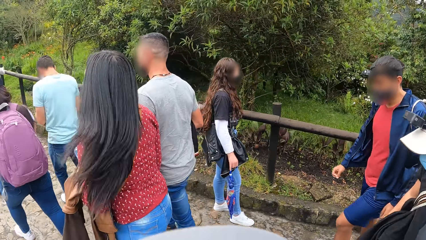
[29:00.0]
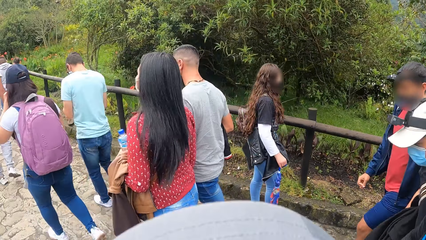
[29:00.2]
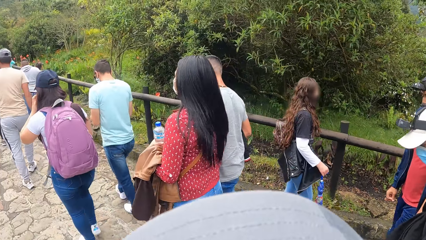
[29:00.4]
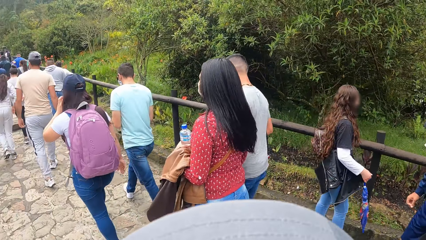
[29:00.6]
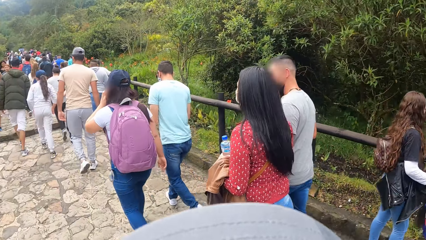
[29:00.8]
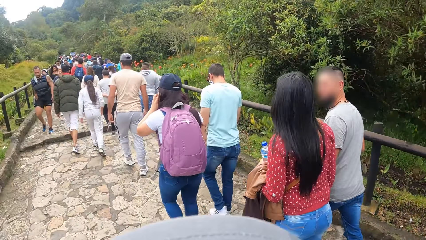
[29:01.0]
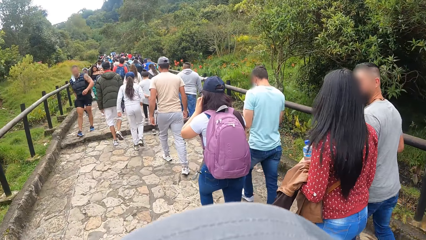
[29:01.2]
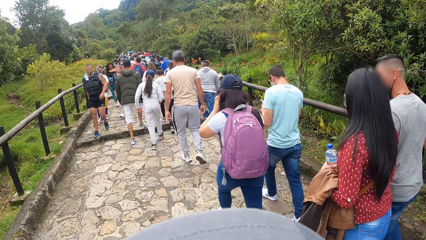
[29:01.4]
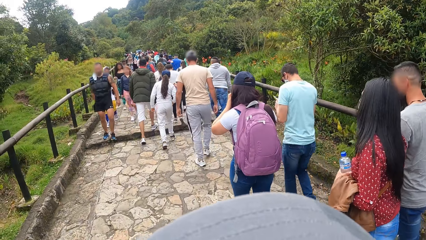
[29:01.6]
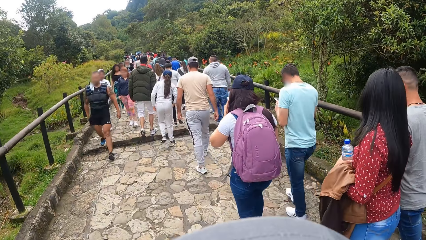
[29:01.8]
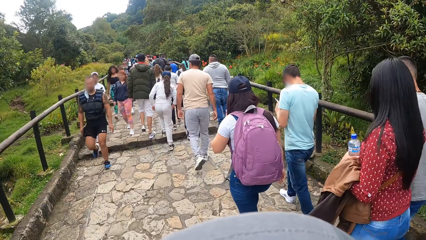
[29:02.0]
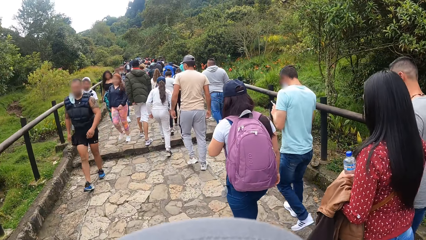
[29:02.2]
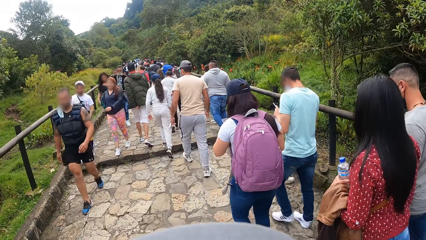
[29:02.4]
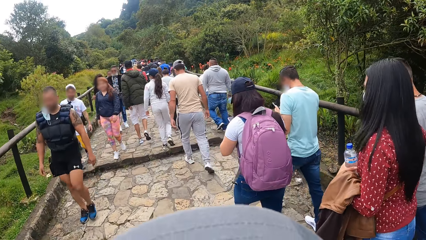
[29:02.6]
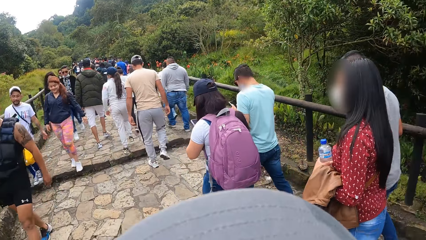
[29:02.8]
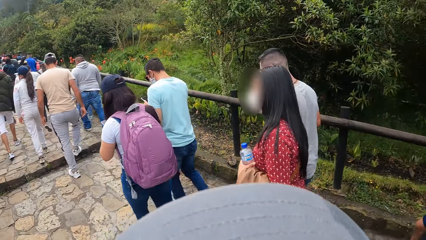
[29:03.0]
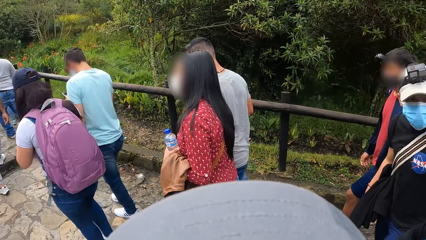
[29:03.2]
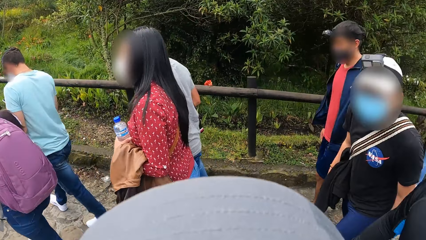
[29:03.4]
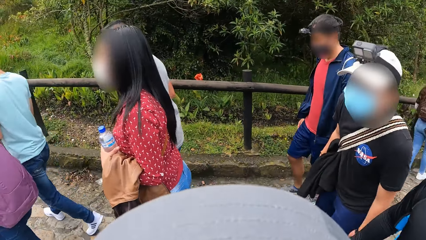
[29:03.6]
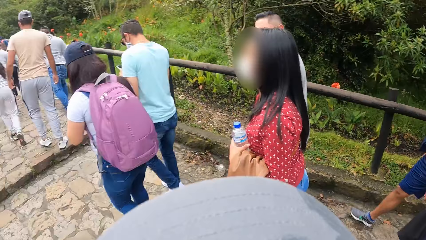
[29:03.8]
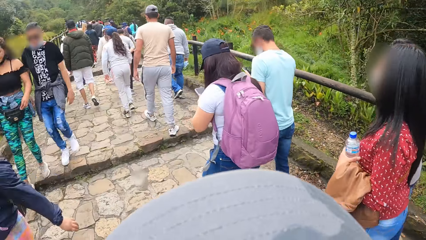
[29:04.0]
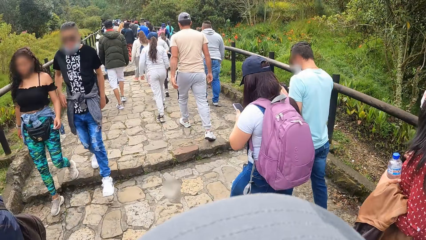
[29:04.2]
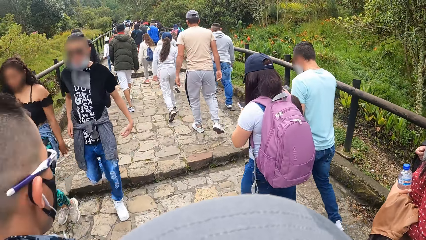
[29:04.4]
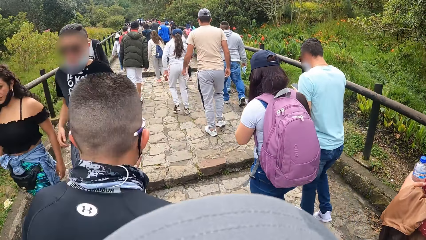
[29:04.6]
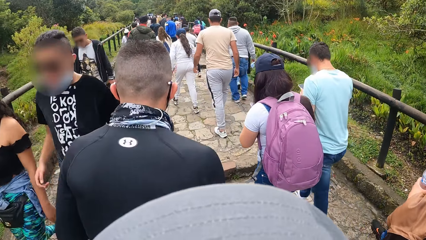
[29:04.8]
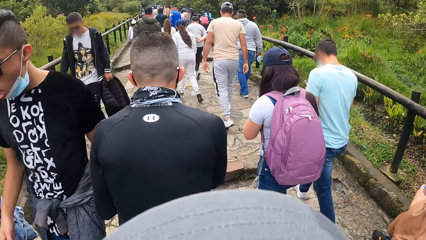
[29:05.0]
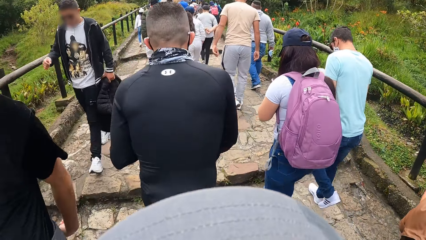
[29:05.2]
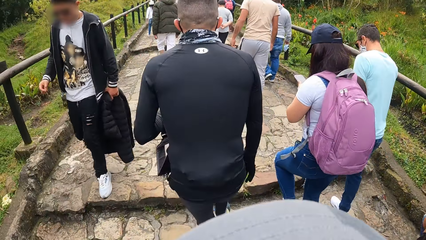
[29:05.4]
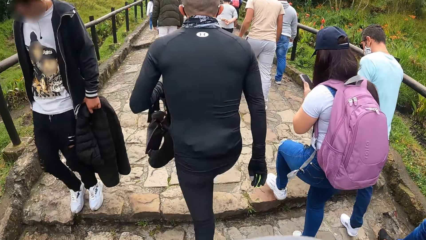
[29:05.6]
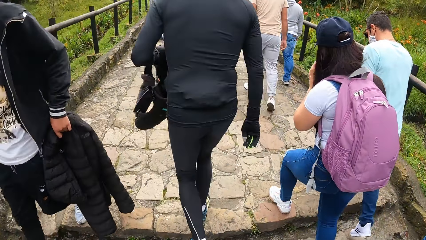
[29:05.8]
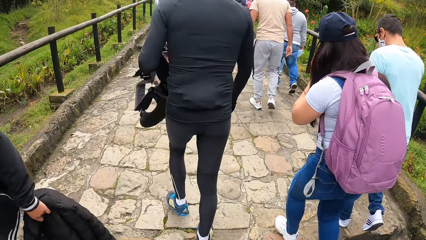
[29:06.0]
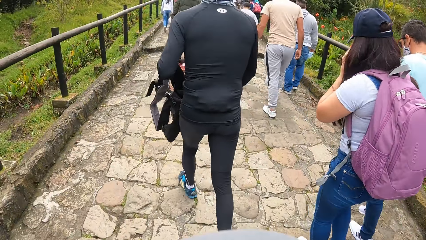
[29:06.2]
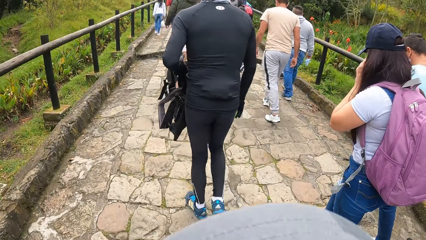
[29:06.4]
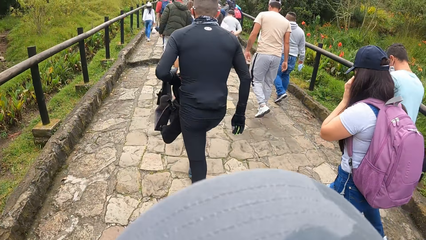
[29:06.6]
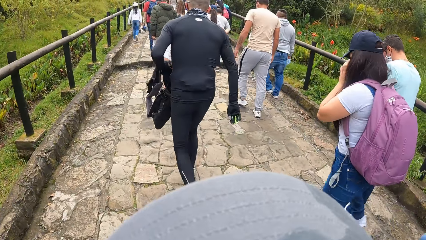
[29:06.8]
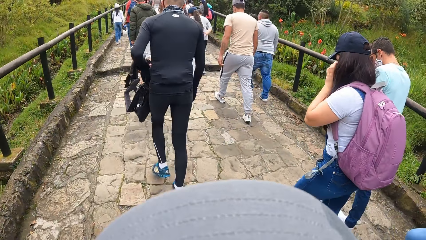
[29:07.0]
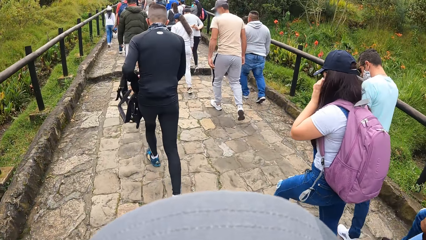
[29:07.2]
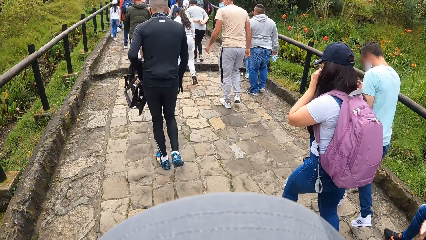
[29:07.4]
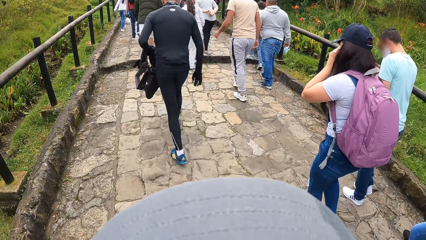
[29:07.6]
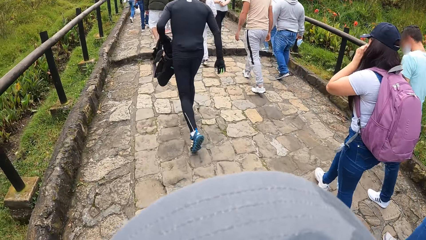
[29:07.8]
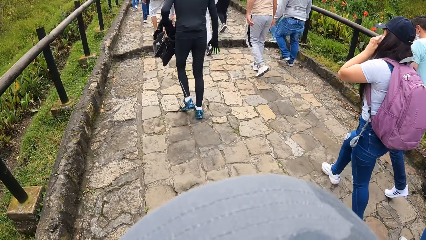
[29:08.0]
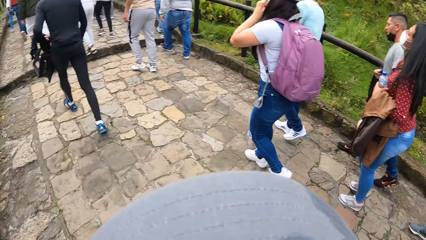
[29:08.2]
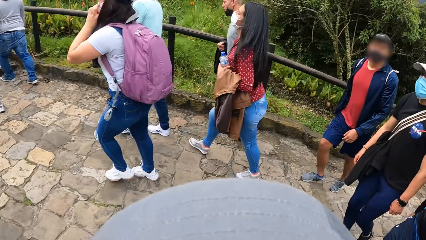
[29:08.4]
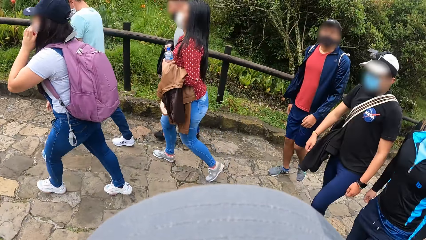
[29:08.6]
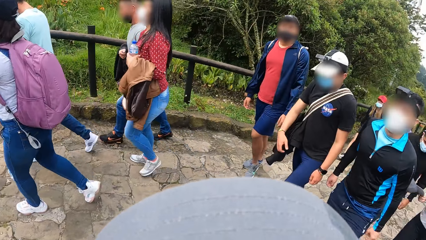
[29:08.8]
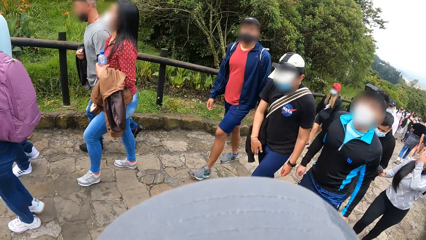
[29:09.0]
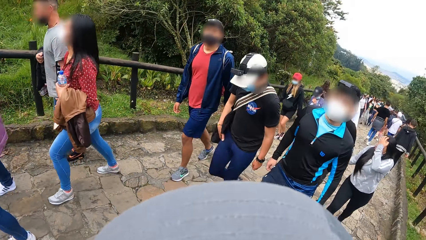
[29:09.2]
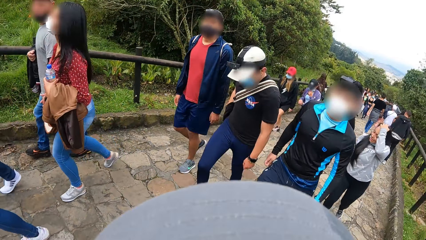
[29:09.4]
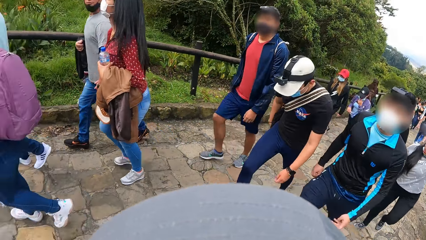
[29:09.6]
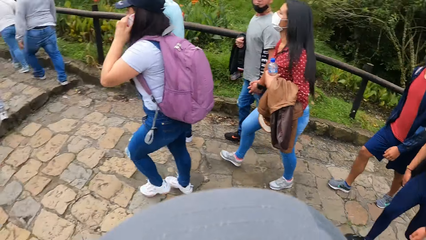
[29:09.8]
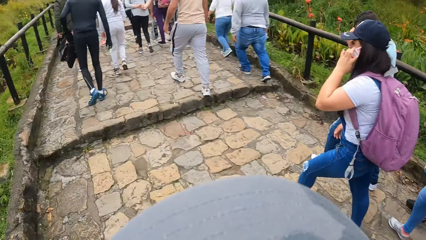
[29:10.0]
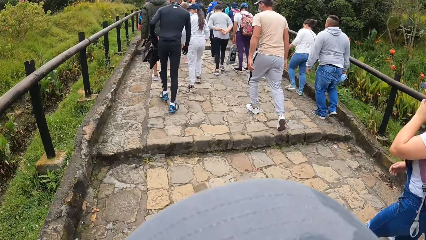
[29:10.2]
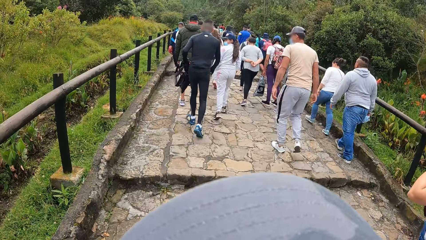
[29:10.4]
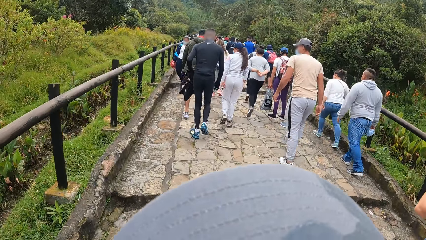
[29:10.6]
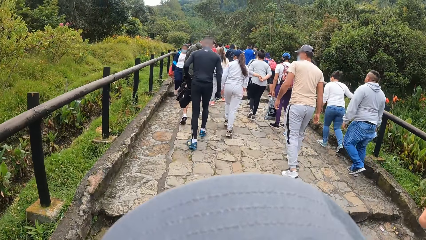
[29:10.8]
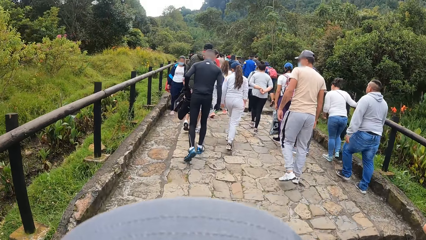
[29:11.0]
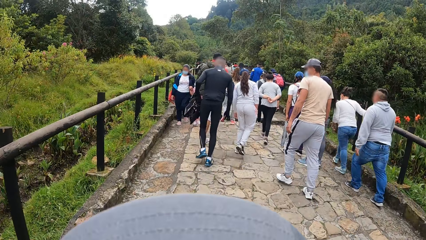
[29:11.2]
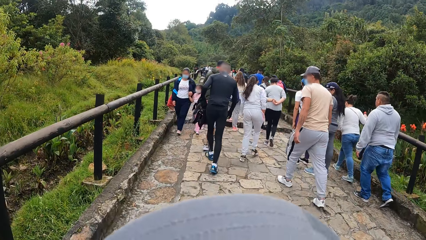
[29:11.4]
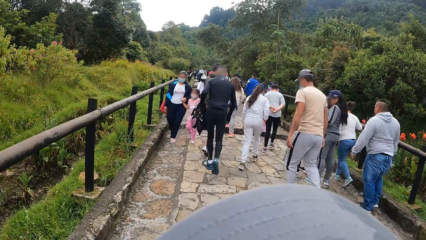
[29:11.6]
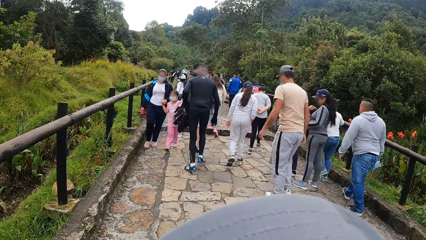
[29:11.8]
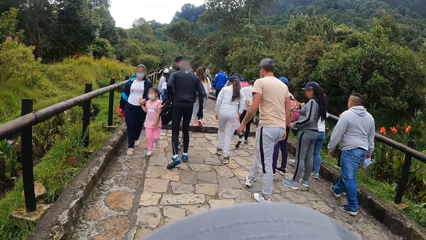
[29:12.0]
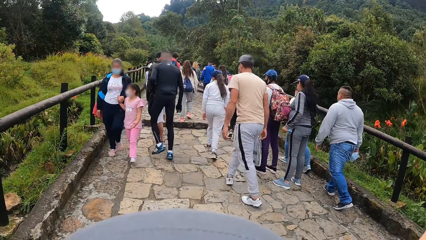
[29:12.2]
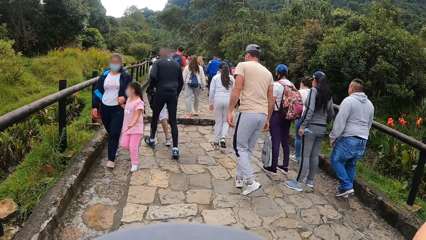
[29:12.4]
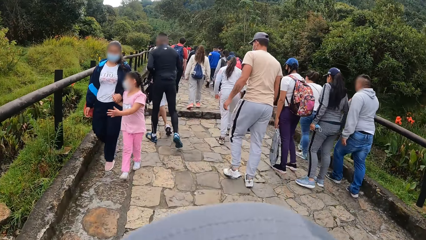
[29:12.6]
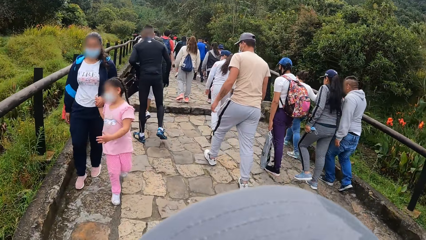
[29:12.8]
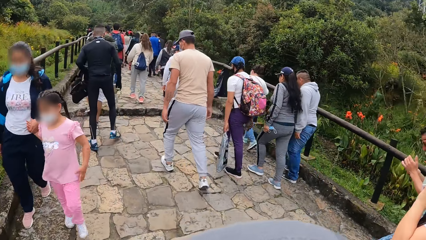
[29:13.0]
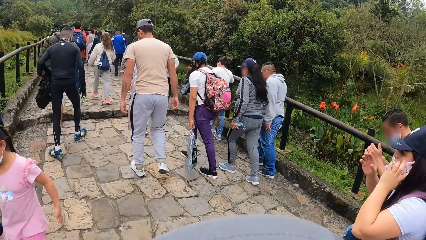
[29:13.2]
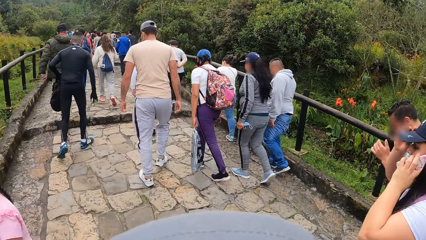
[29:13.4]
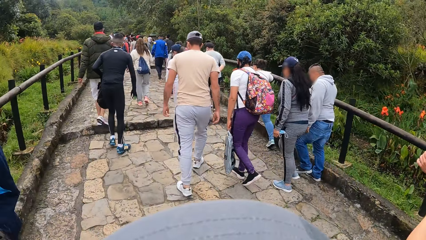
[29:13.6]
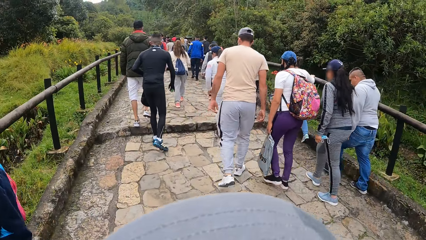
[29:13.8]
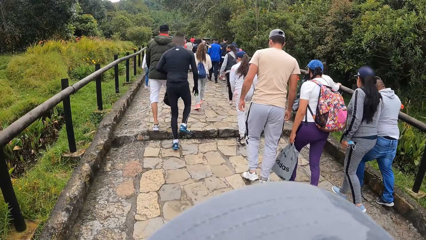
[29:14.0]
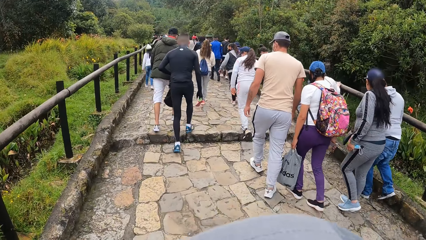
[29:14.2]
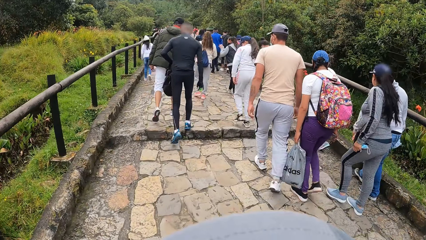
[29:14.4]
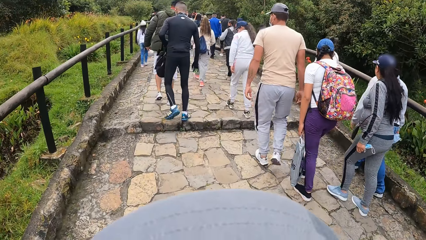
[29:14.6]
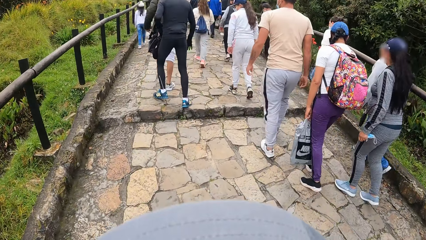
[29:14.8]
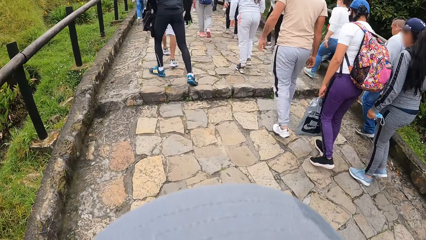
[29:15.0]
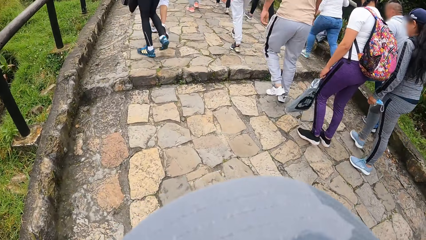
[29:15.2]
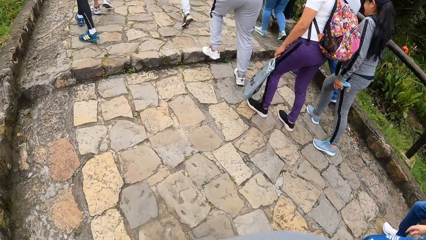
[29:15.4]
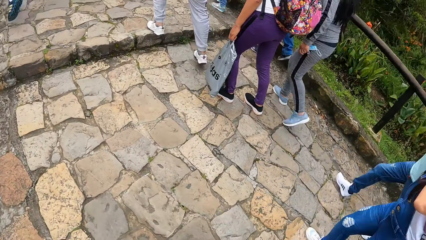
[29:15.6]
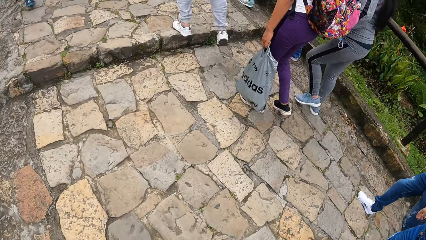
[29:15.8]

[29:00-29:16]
The camera wearer turns around the walkway. They walk along the walkway. They turn around the walkway. They walk along the walkway.
